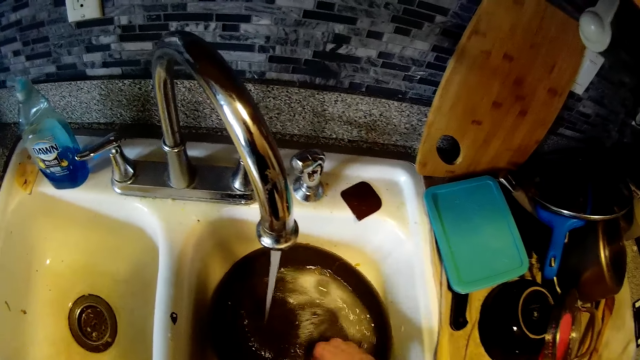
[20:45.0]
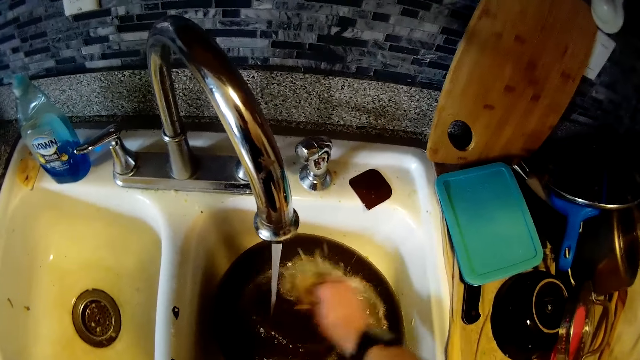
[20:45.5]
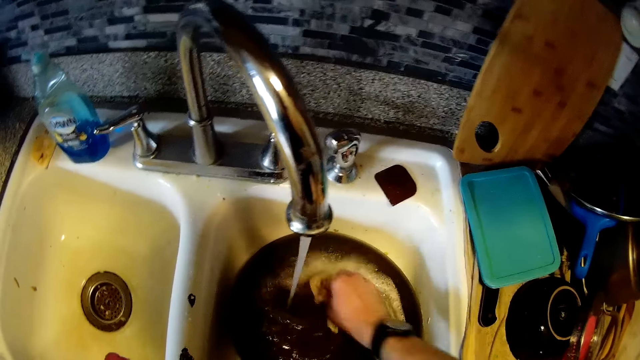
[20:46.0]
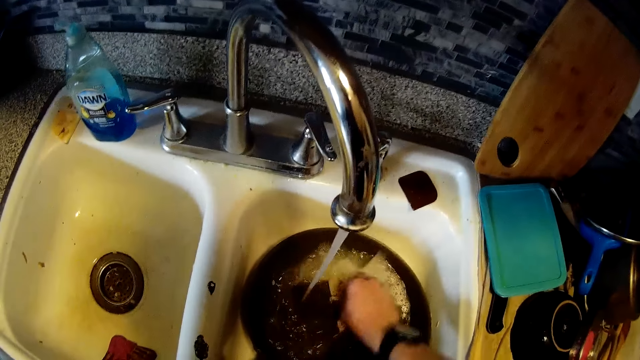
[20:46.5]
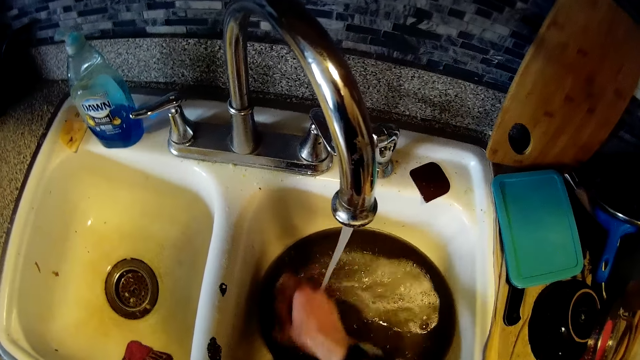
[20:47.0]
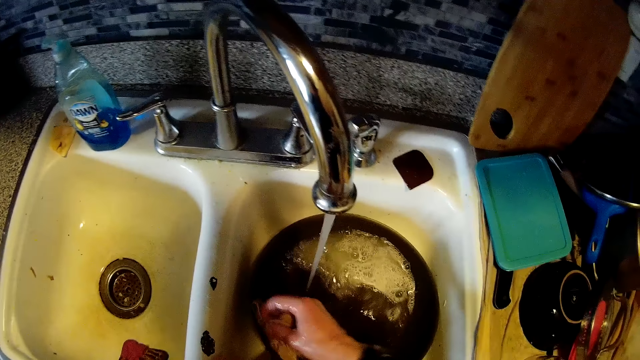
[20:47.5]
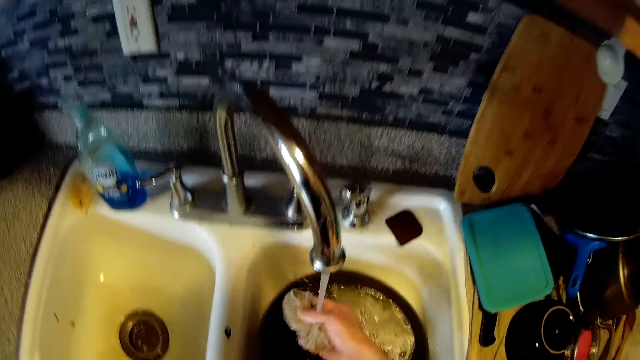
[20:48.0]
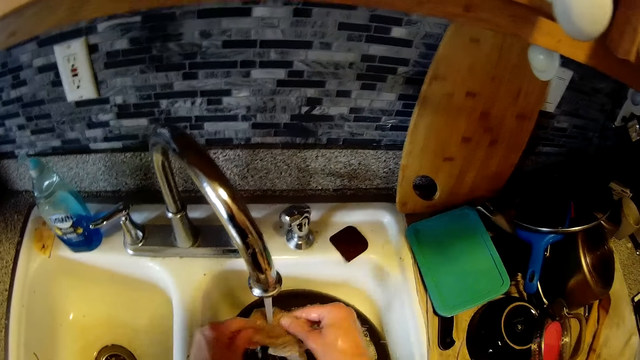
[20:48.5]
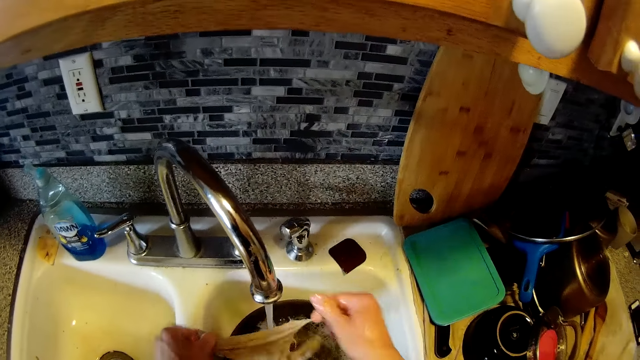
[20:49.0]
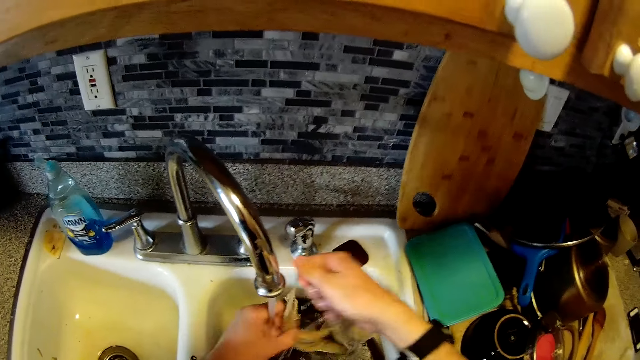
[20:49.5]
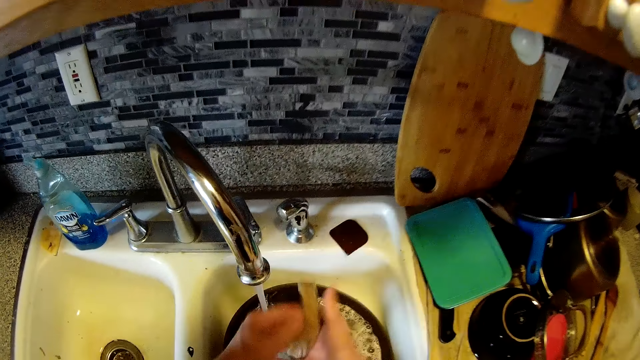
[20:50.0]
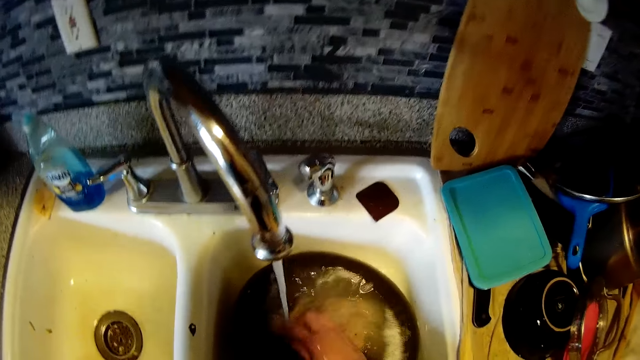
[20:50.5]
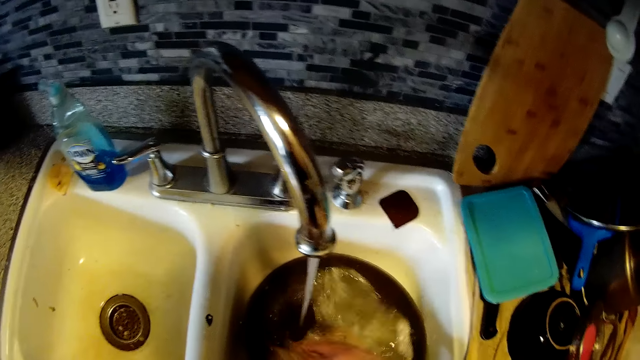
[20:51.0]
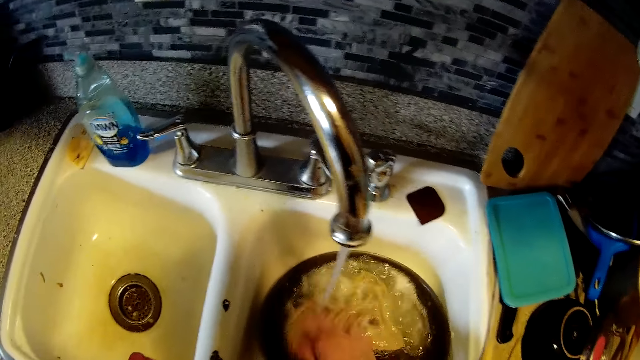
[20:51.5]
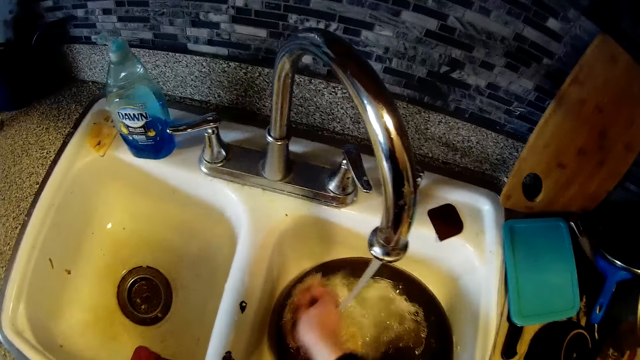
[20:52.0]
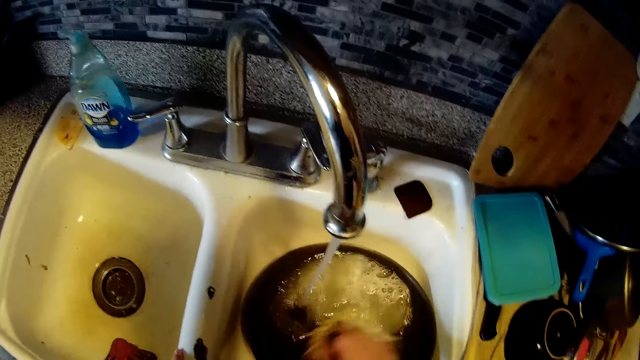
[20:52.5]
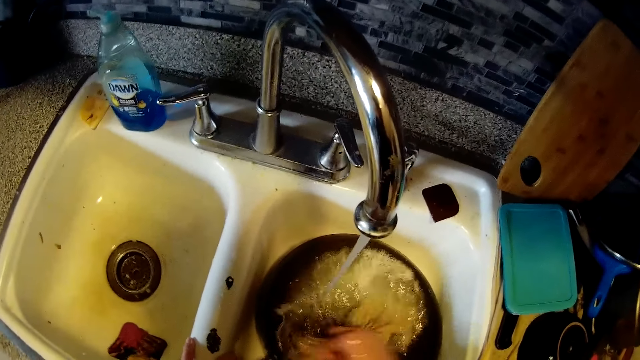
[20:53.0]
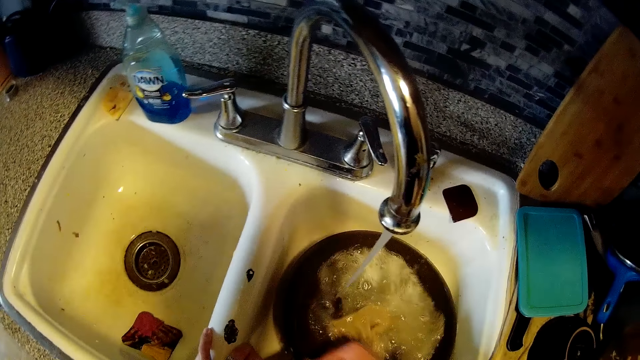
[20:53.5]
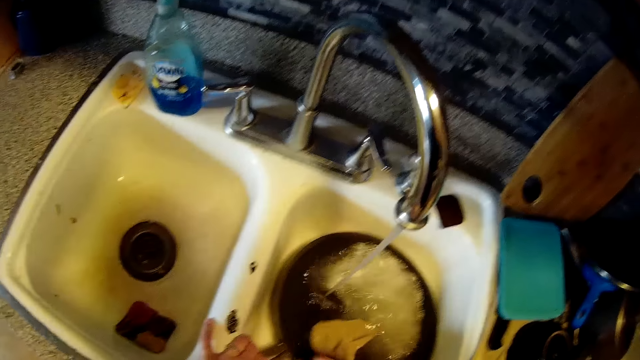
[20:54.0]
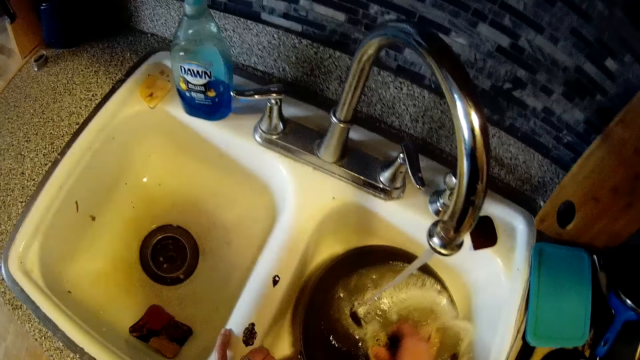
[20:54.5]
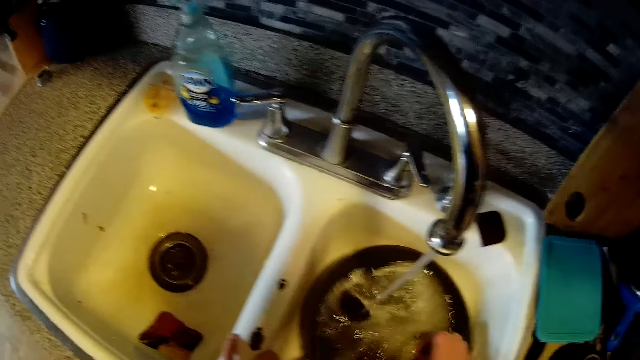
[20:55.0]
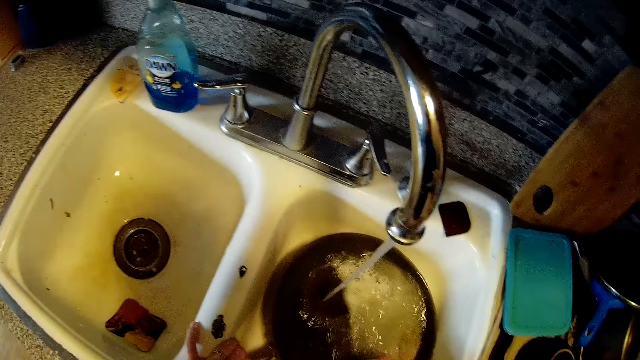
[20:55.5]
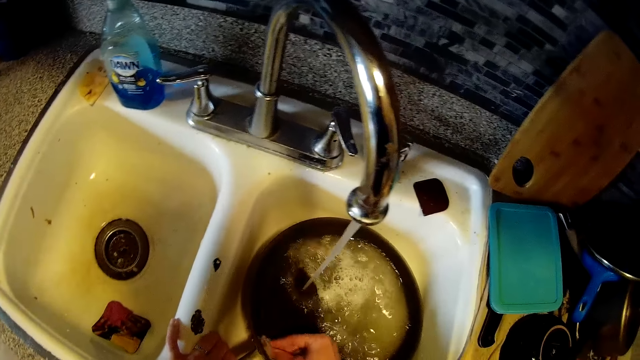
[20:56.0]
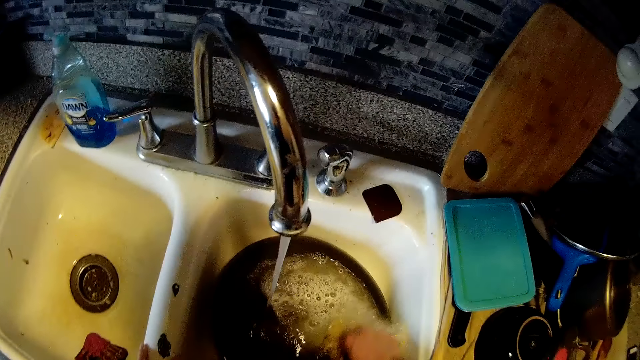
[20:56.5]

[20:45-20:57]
The camera wearer rinses the sponge under the running tap with both hands. He stretches a scrubber. The woman interacts with the camera wearer. The camera wearer washes the frypan with the sponge in his right hand.

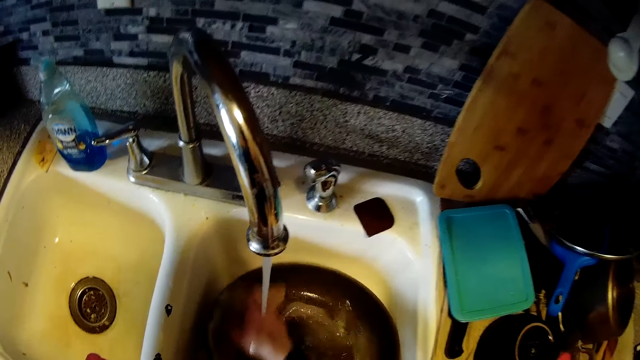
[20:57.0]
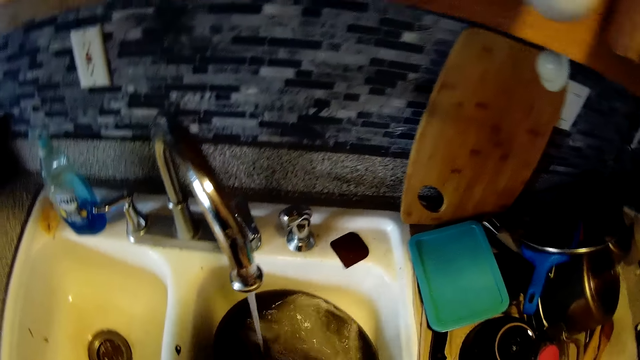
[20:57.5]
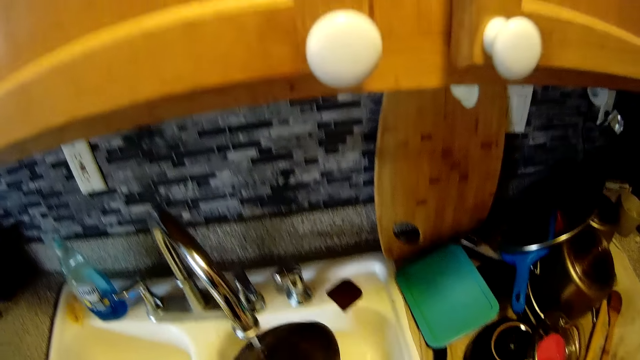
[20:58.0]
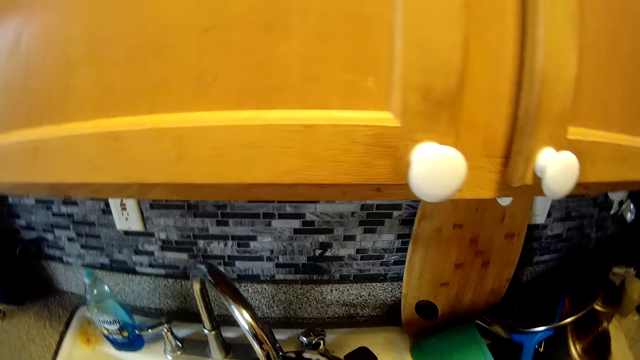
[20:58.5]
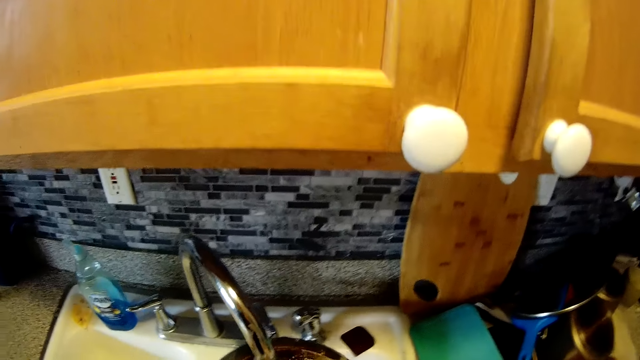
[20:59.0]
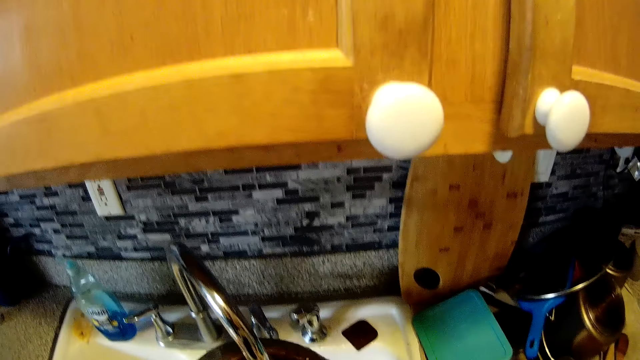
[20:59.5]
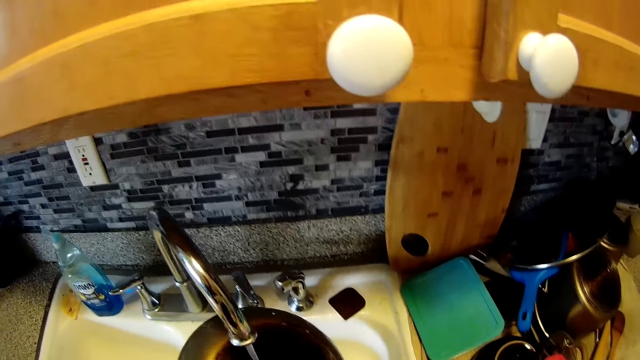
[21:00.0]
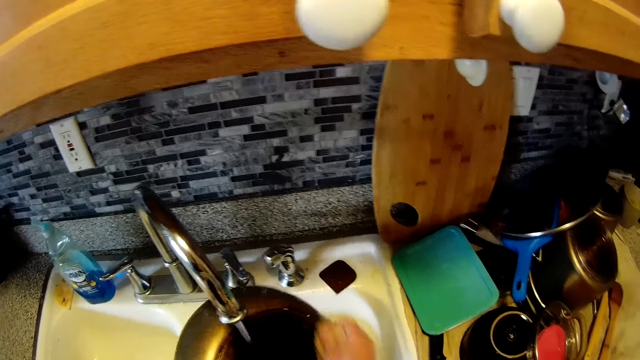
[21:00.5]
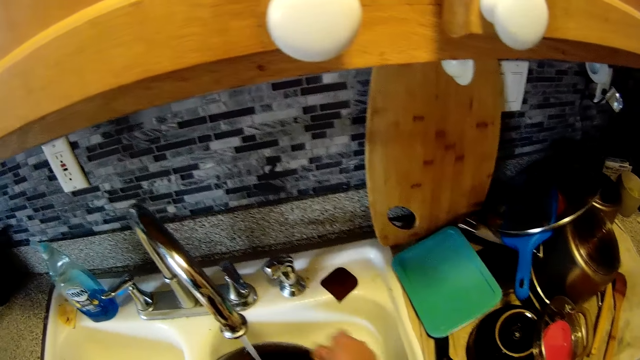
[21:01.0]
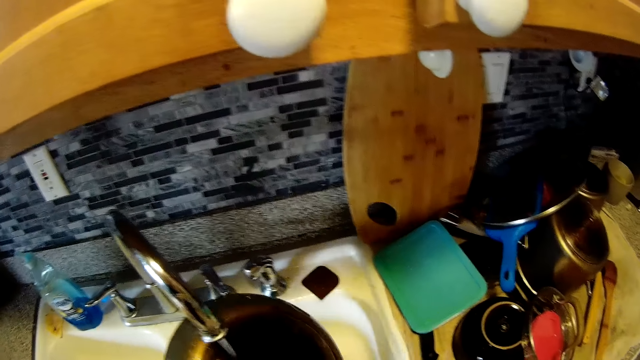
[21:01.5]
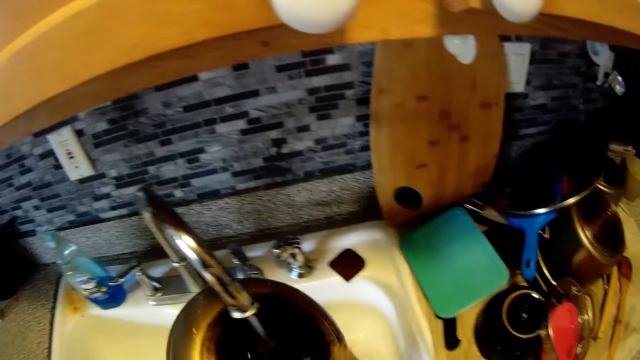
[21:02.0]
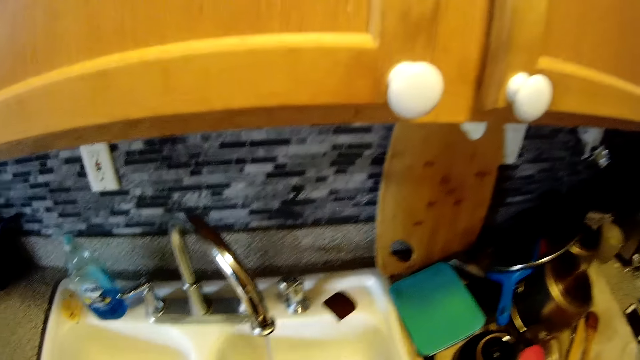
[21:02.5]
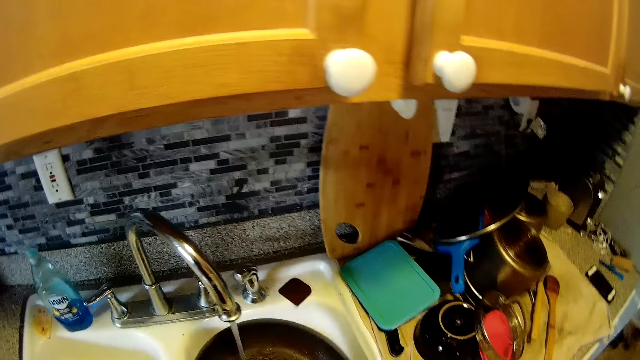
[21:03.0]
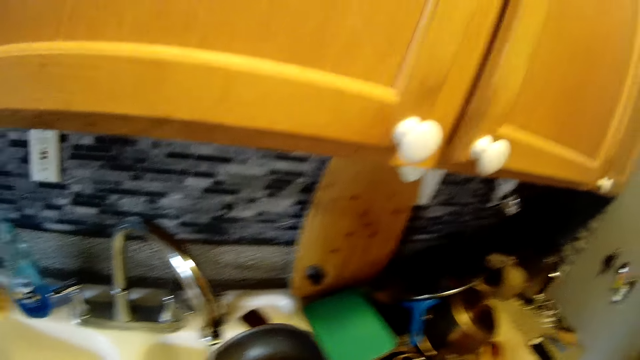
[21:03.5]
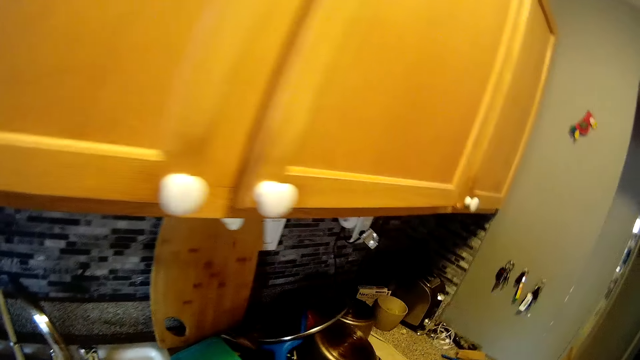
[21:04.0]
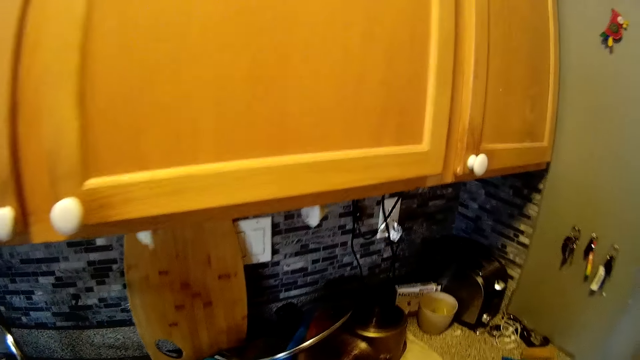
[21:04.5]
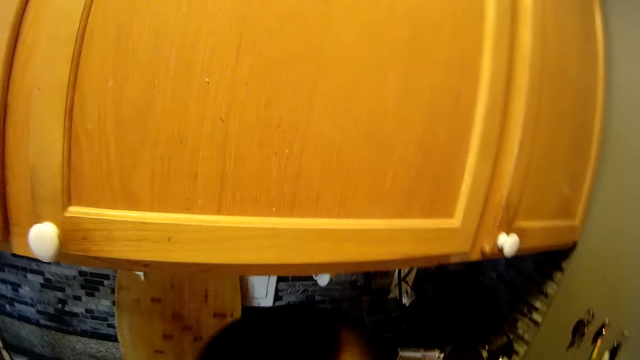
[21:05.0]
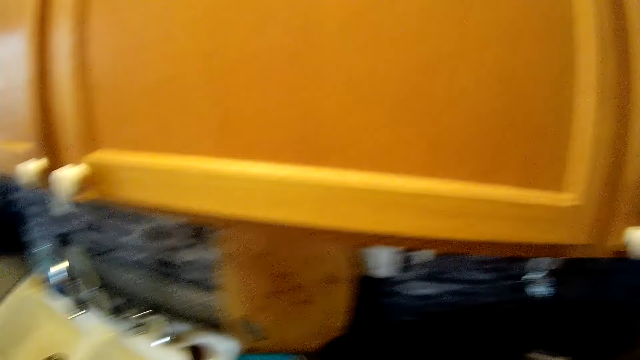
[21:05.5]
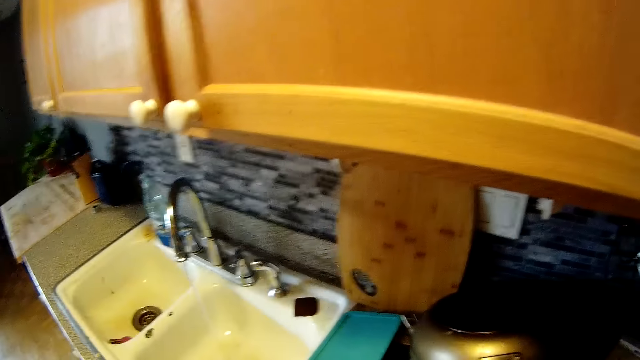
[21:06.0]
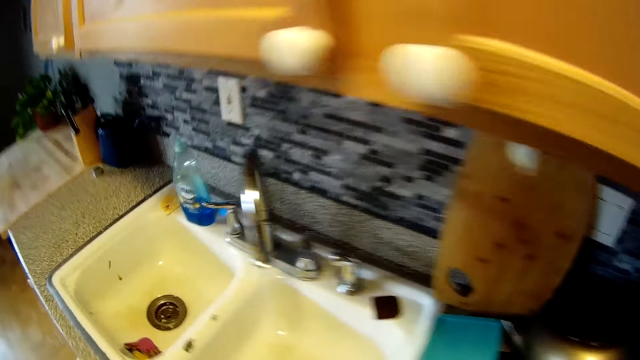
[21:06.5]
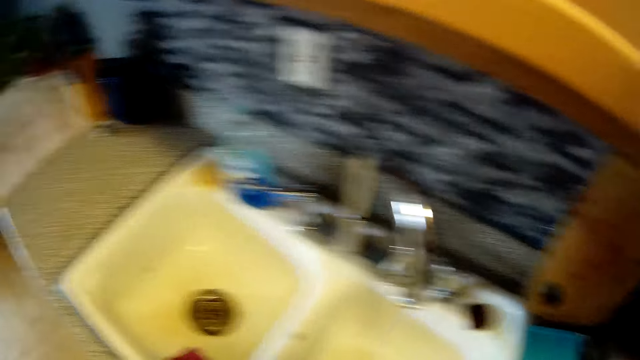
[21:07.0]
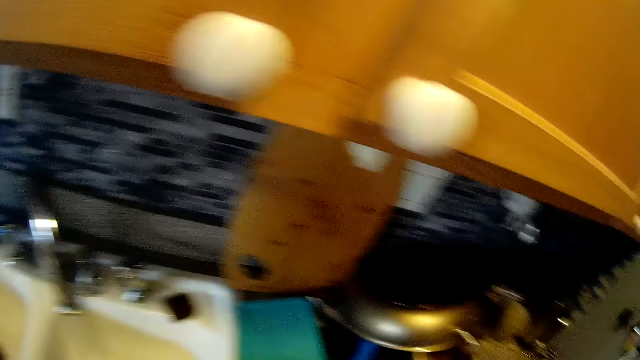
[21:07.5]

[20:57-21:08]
The camera wearer speaks to the woman. He rinses the frypan under the running tap with both hands. He keeps the frypan on top of the pot with his right hand. He puts the pot on the drainer.
